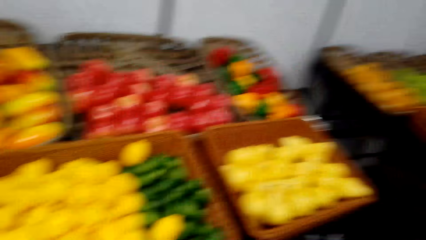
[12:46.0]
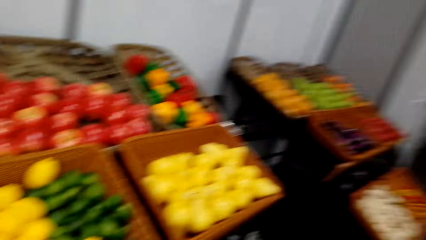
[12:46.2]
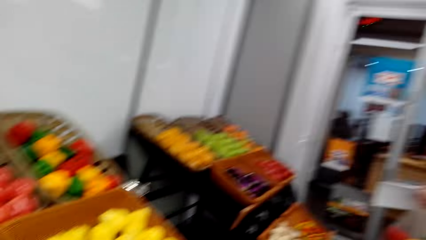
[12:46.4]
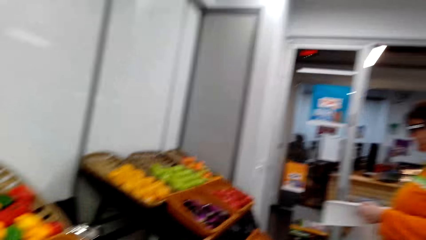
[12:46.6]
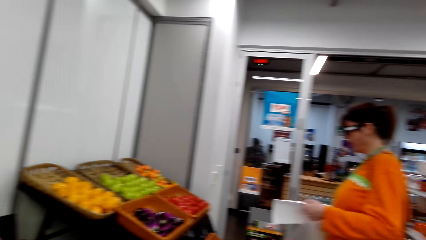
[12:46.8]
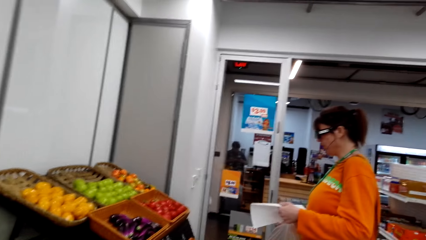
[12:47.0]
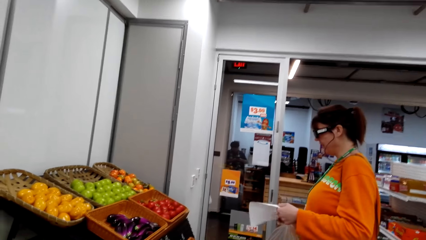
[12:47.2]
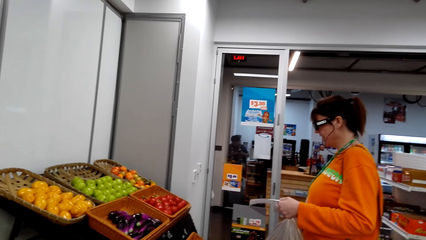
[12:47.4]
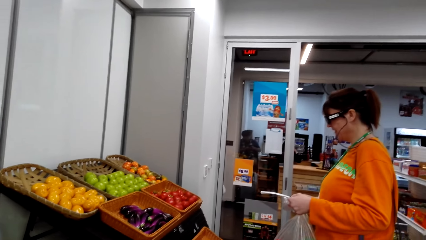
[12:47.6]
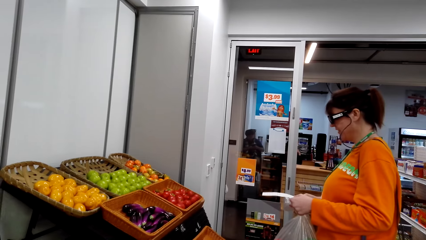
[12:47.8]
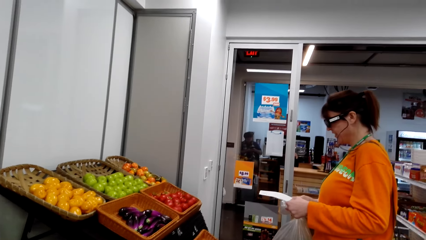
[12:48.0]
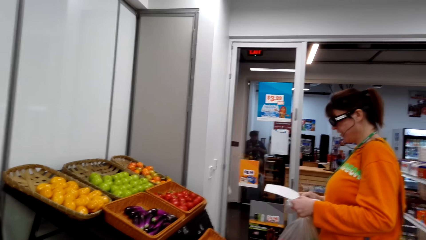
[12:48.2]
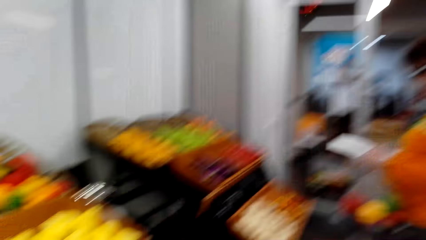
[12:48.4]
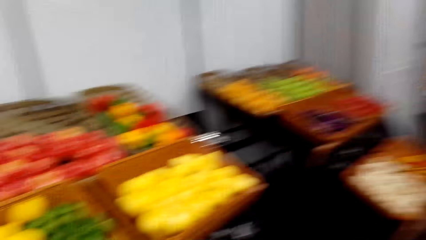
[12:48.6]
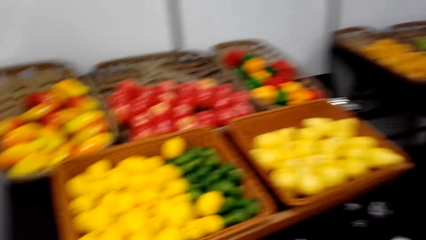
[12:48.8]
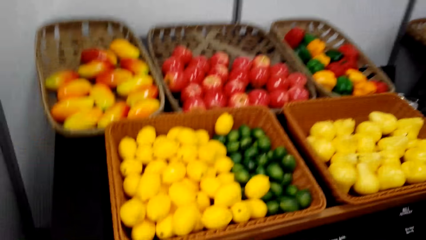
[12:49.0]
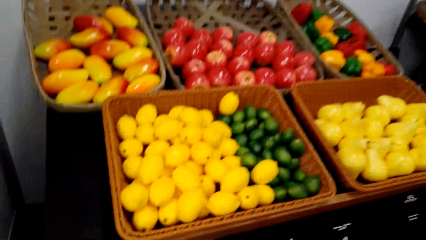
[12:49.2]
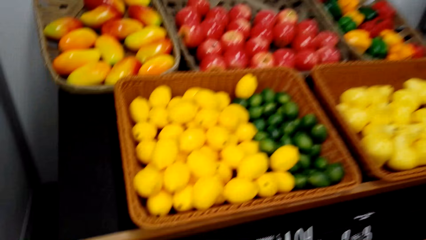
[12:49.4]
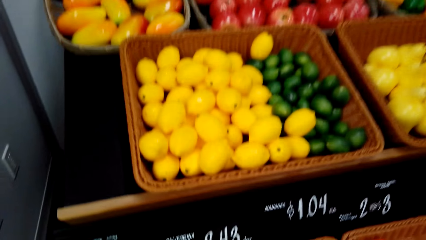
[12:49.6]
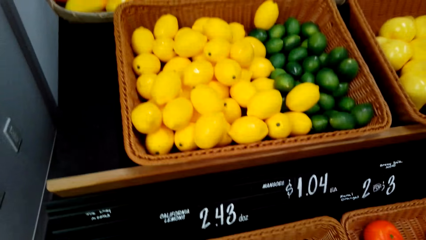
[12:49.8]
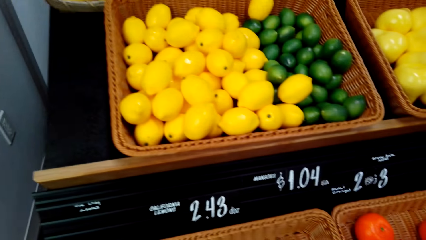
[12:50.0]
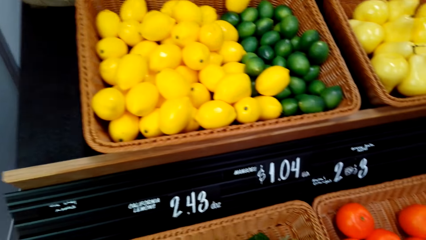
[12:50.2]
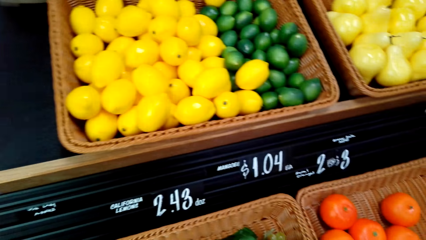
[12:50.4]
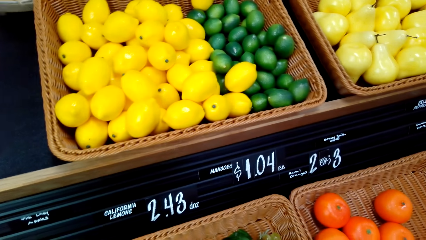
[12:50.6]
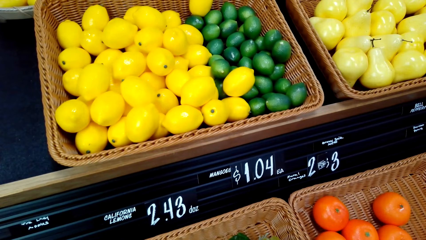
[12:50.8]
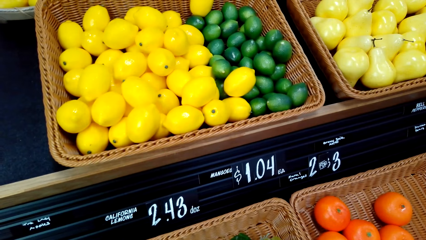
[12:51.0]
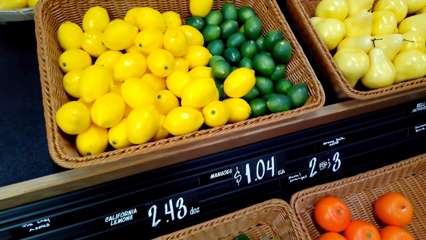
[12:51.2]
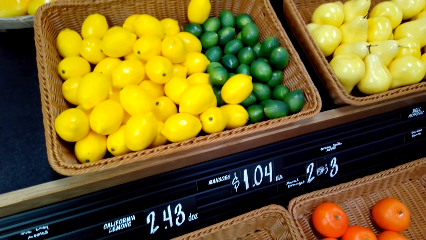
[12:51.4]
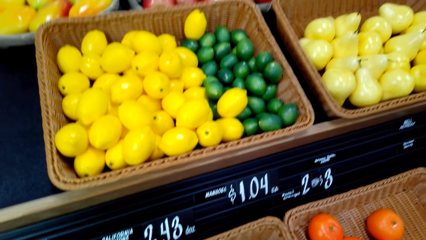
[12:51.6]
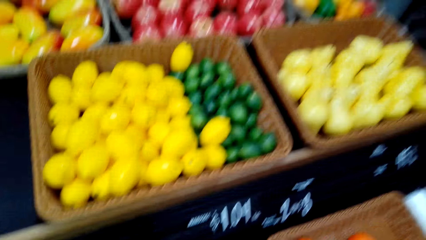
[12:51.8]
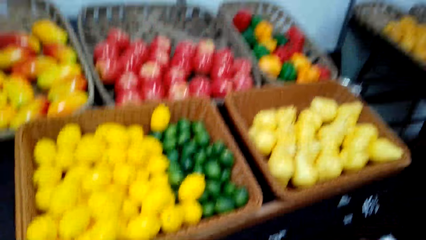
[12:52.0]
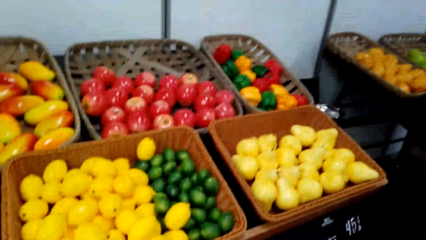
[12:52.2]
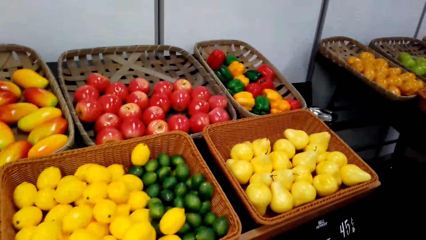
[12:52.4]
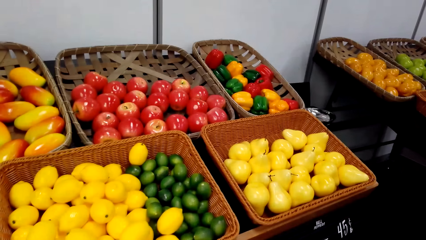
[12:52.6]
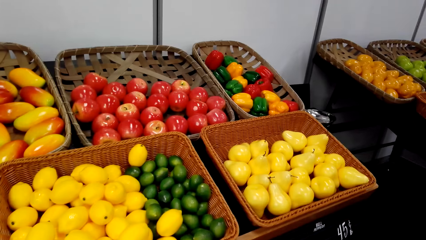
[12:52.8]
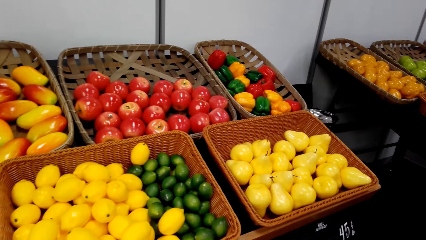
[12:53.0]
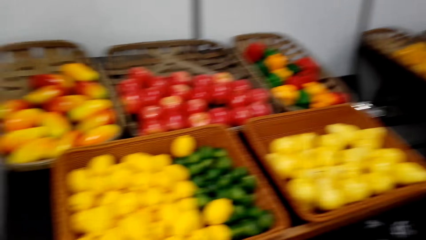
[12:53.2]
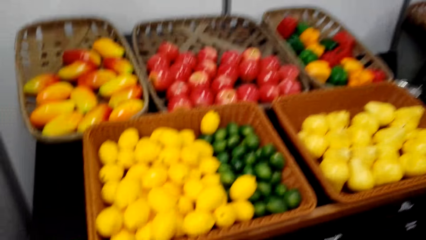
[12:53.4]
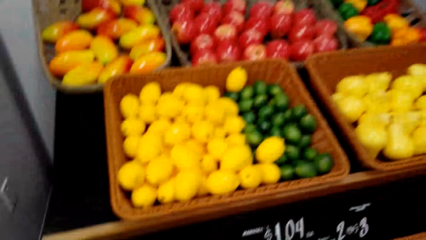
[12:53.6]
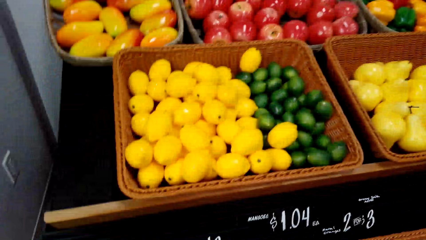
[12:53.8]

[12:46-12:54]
The woman stands on the floor. The camera wearer stands on the floor.

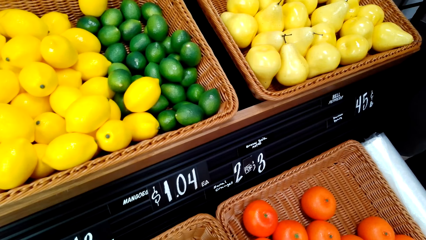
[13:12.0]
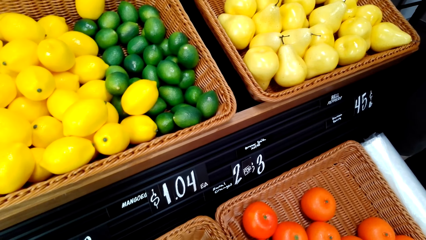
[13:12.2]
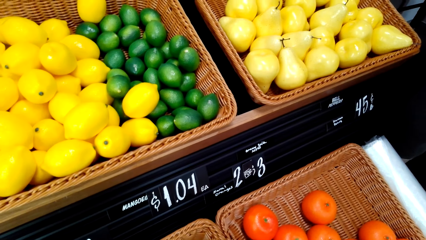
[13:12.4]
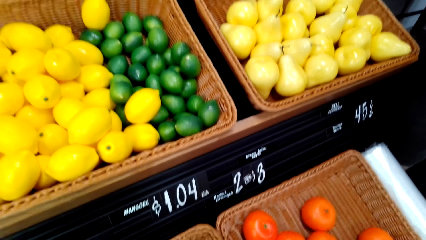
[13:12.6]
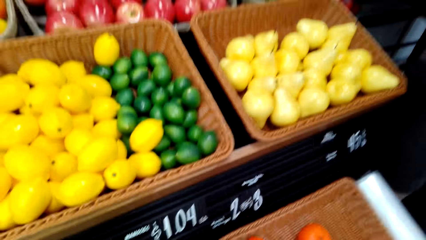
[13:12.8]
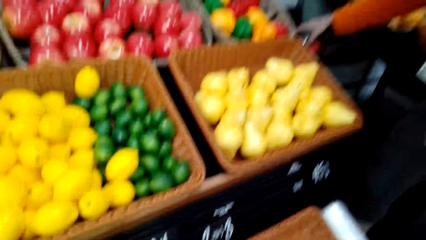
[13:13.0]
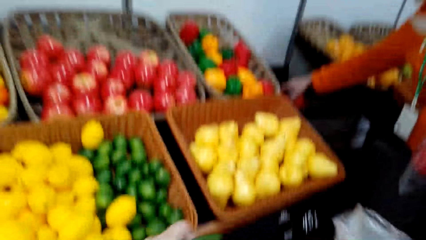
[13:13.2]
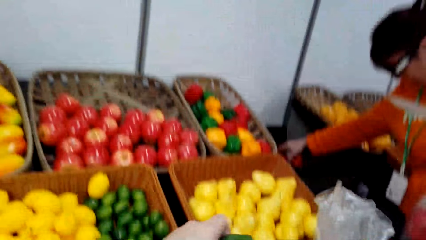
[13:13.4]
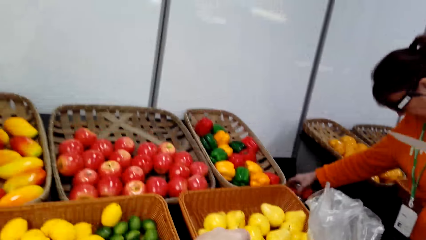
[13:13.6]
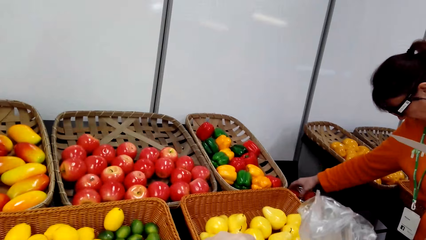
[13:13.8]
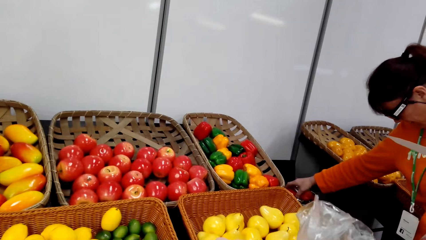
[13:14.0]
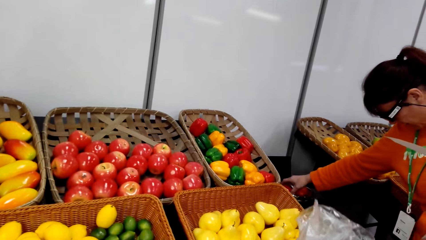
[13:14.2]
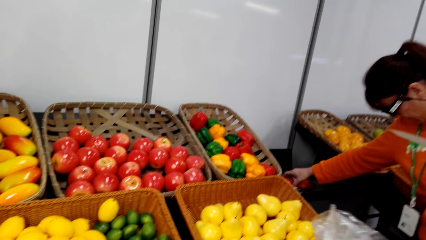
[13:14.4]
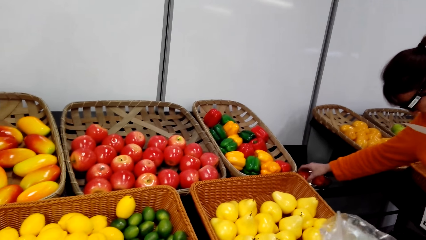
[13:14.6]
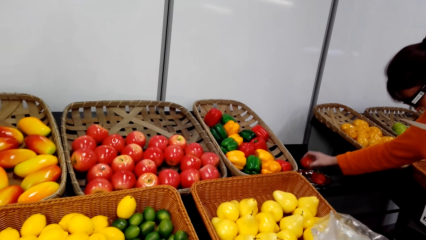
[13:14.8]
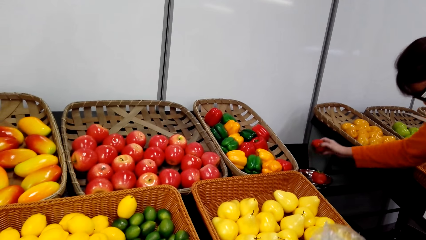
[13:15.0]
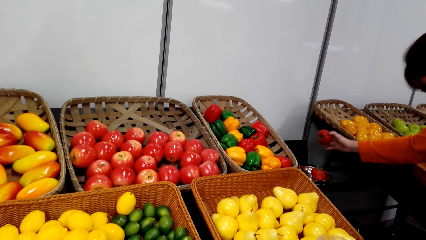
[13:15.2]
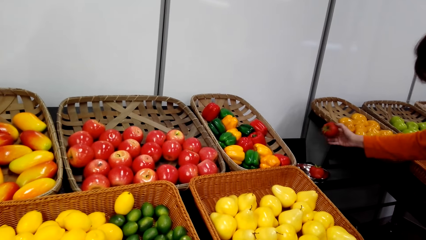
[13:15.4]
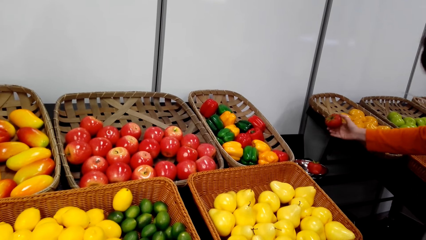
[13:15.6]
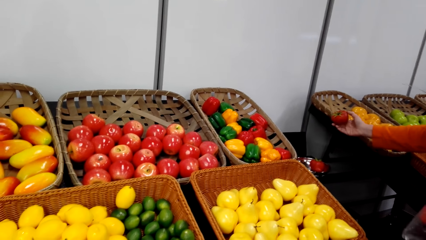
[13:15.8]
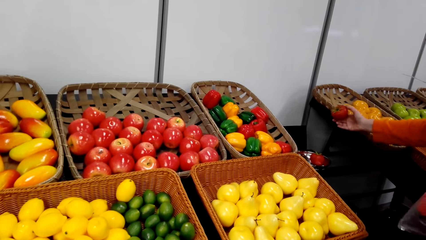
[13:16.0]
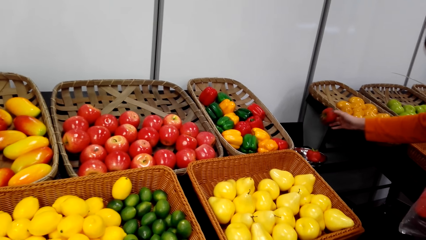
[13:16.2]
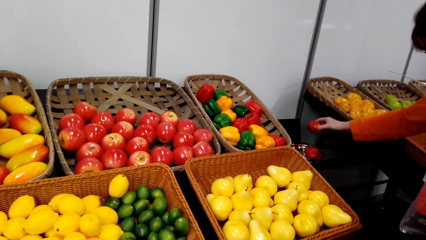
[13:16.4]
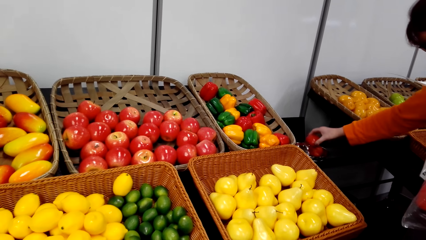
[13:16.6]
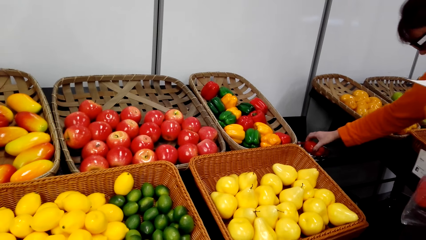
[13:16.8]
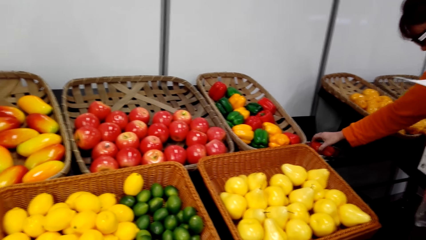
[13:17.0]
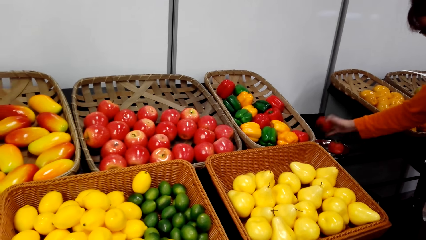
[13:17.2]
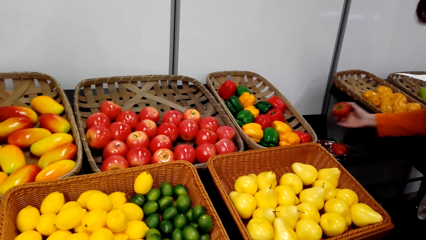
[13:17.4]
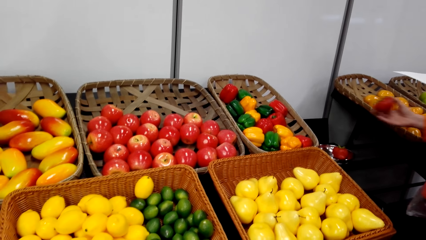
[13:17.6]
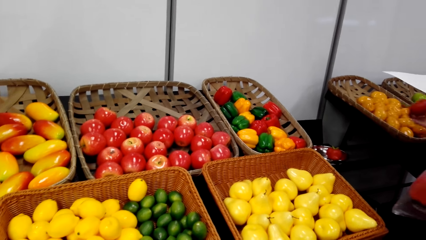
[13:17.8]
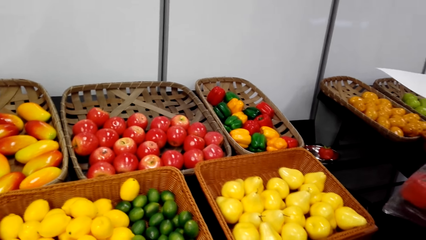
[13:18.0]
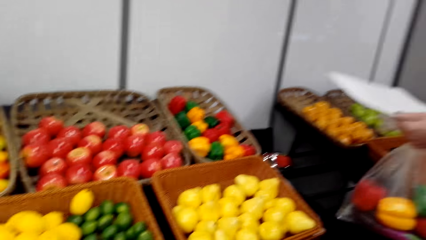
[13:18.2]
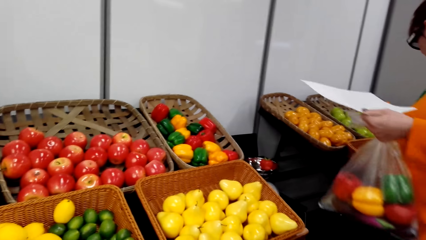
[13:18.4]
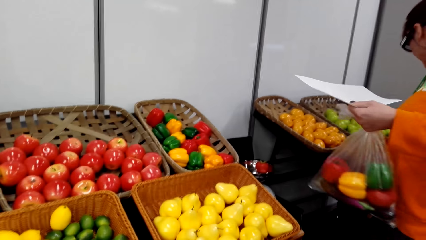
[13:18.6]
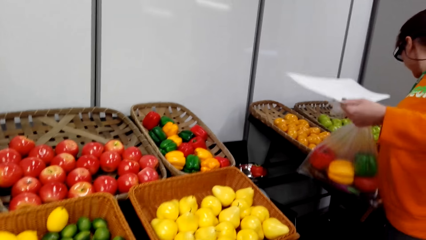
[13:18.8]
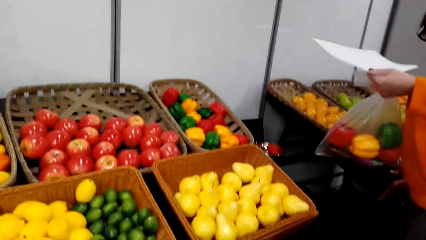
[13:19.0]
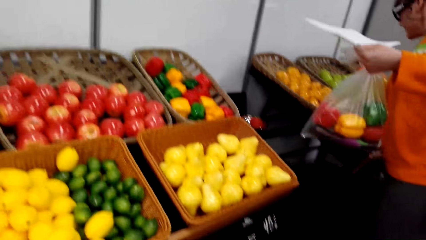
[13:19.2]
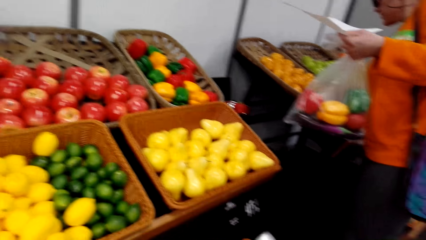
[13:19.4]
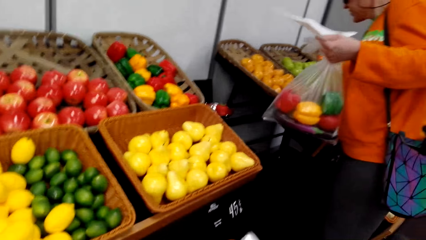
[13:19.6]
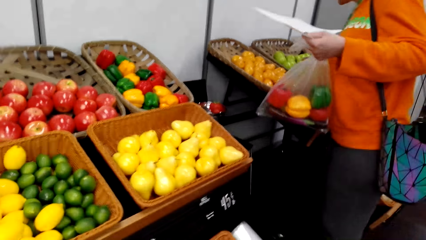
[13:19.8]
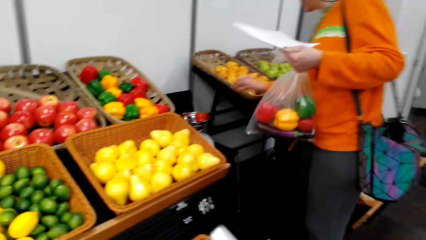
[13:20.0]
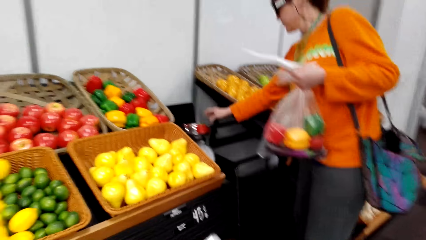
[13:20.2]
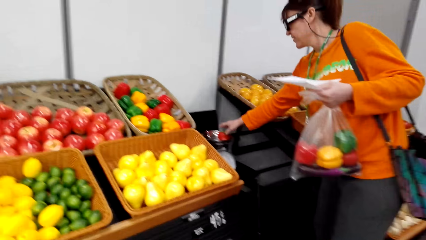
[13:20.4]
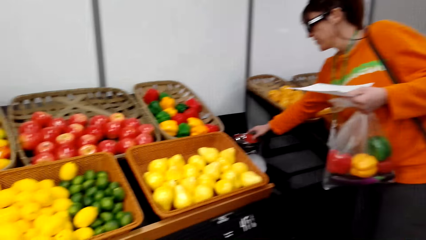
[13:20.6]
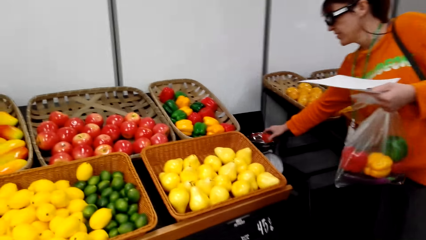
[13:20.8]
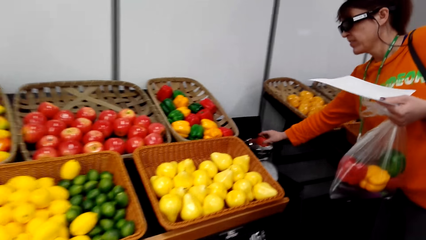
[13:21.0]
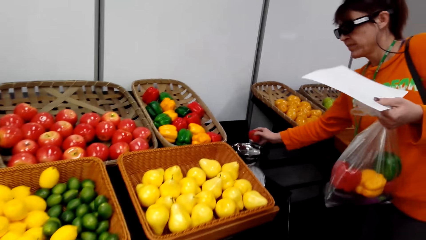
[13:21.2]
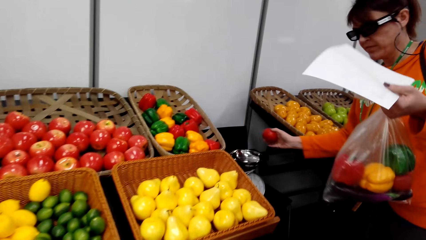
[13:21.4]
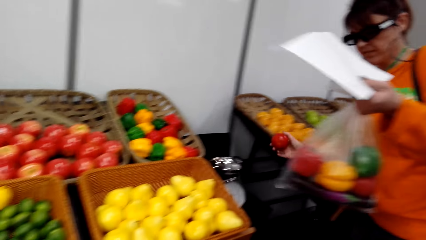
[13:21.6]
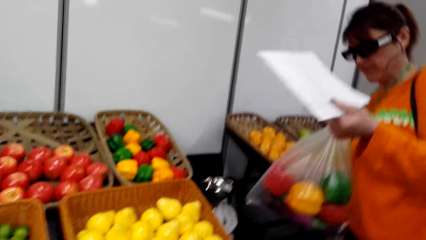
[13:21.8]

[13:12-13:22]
The woman picks something on the fruit weight scale. The woman puts something in the basket on the table. The woman picks something on the fruit weight scale.
